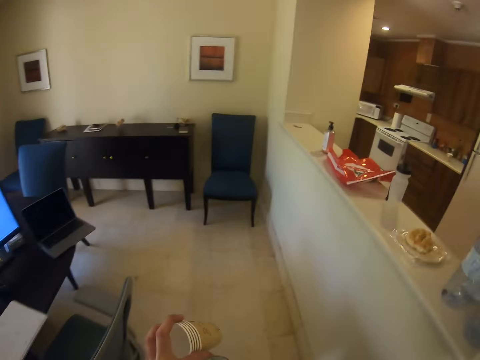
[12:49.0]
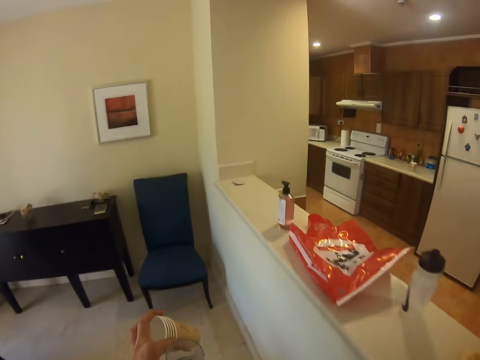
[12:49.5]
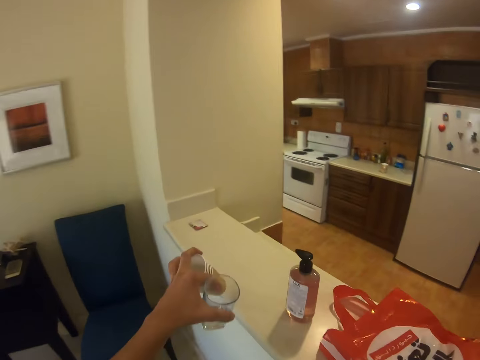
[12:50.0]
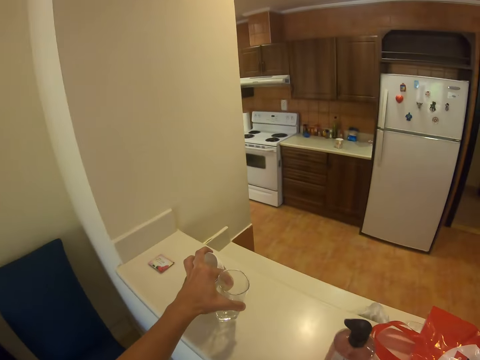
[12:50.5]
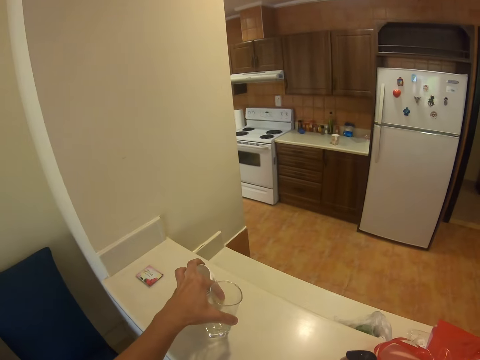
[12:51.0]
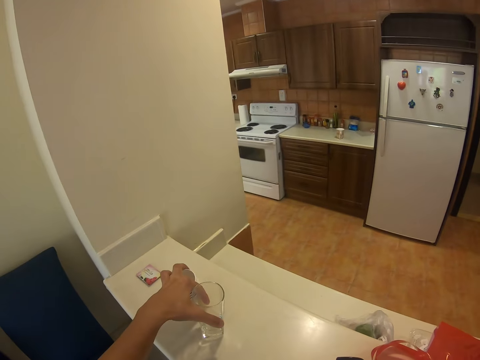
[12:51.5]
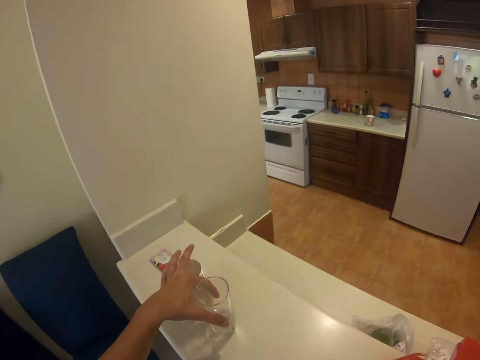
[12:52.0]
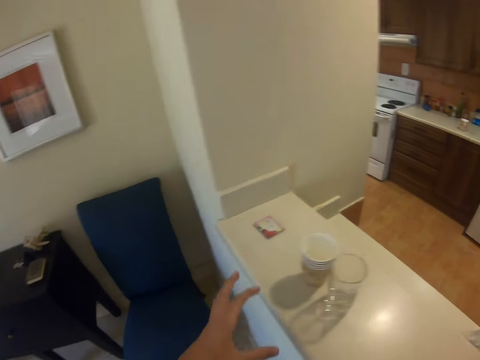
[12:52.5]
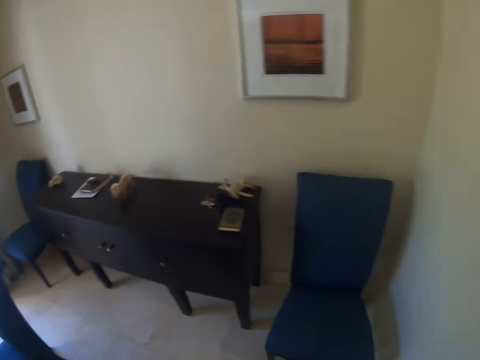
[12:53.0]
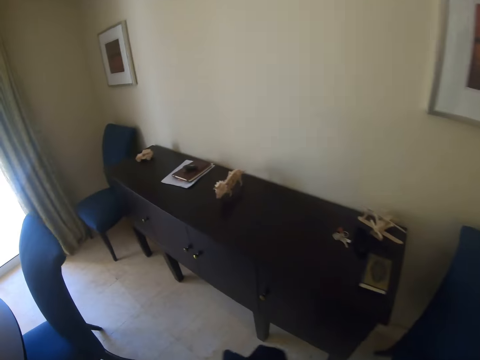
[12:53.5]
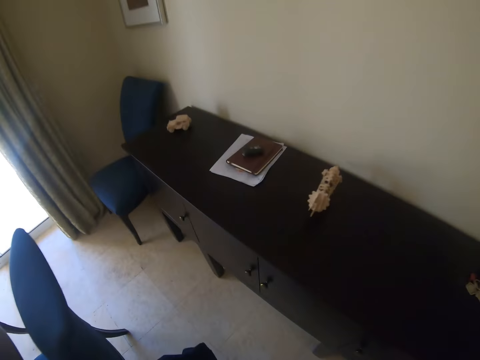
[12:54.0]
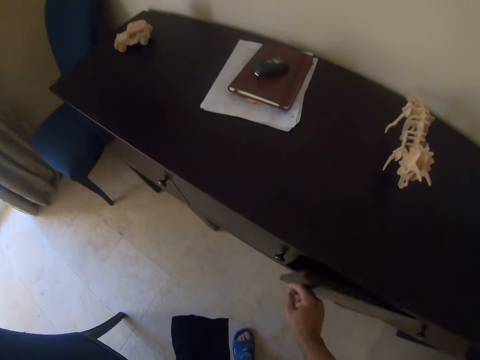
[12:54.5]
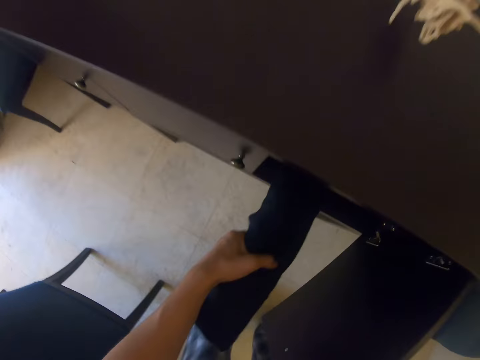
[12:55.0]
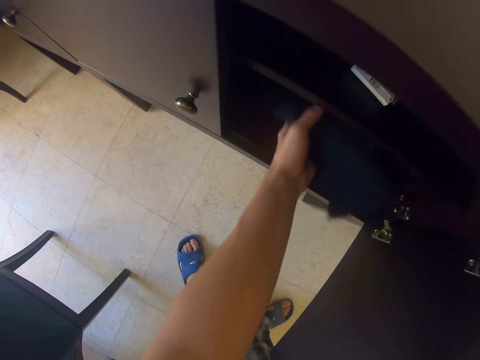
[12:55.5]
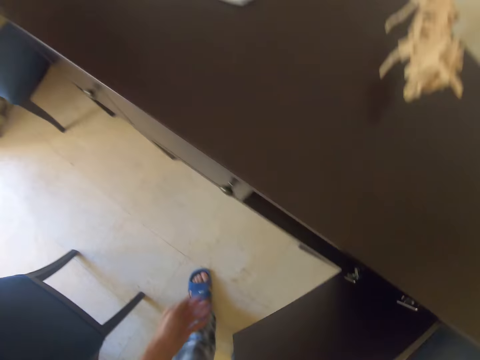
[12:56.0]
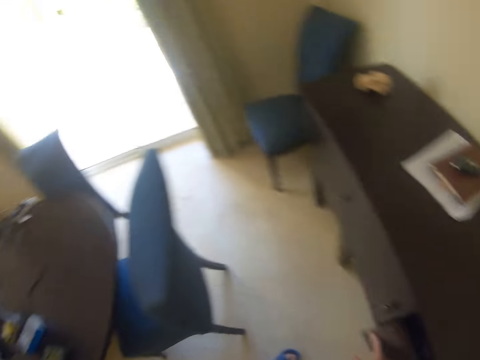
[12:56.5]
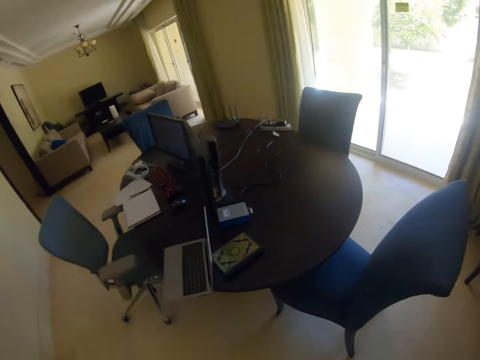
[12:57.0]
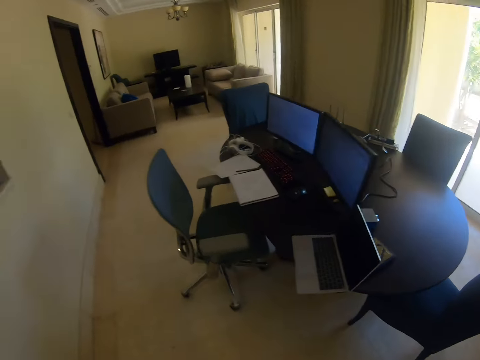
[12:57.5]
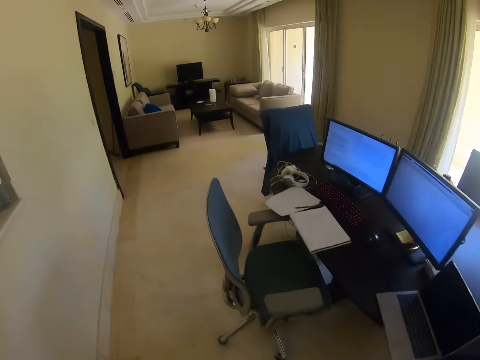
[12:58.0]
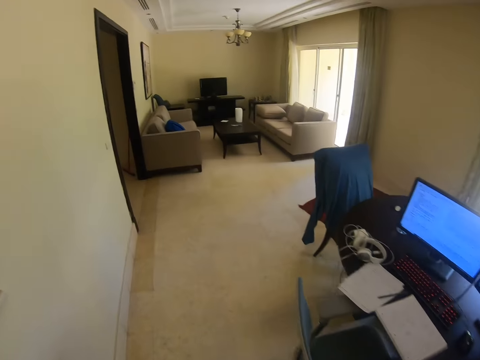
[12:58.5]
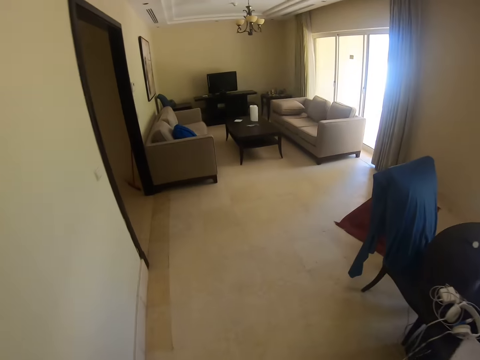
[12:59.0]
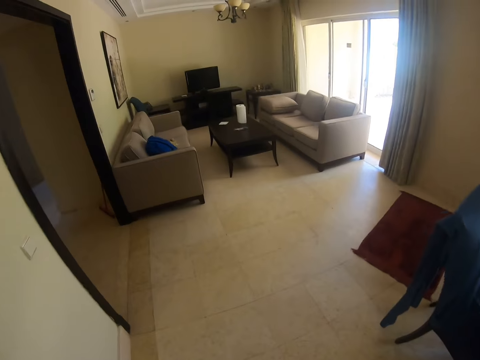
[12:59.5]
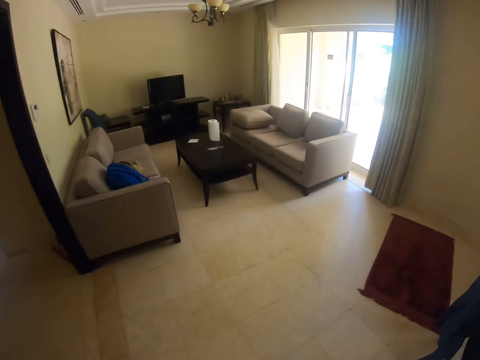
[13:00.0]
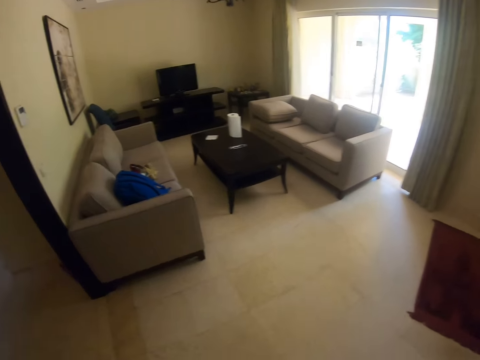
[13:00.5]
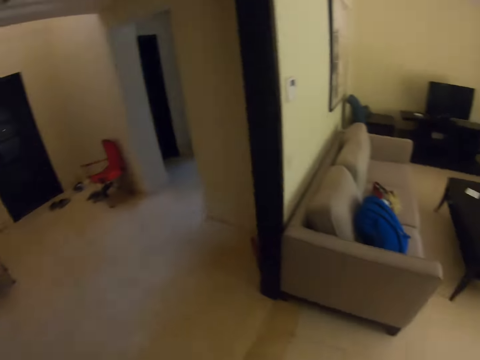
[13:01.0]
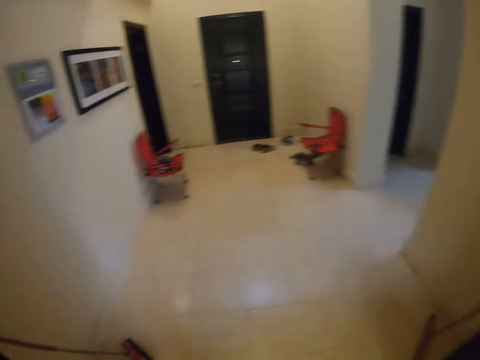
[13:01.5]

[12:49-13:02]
The camera wearer puts the glasses on the wall or the bench. They walk around in the house. They open the drawer or cabinet door. They put the shopping bag in the drawer. They close the drawer. They walk around in the house.

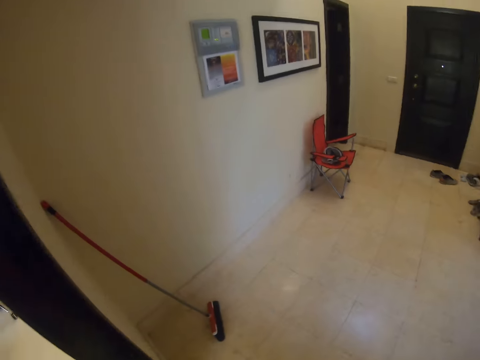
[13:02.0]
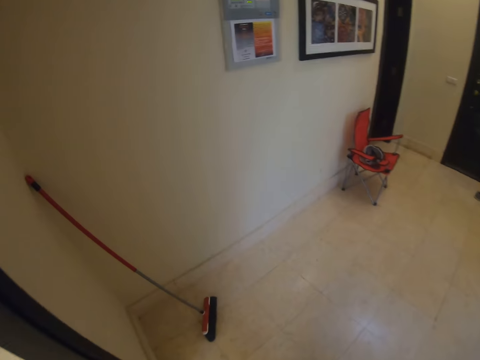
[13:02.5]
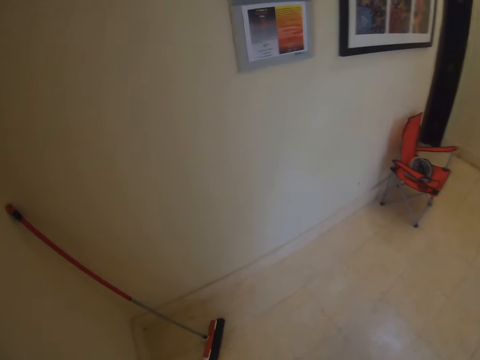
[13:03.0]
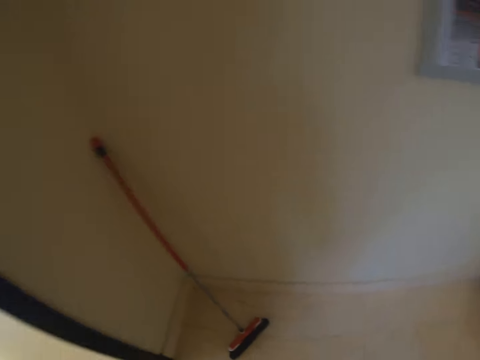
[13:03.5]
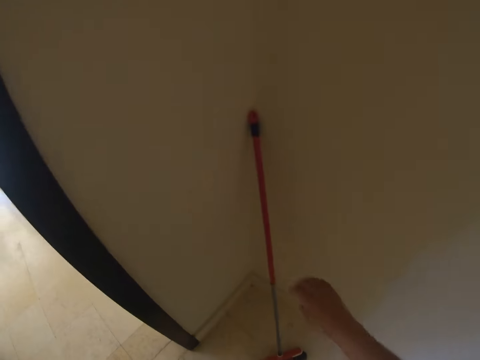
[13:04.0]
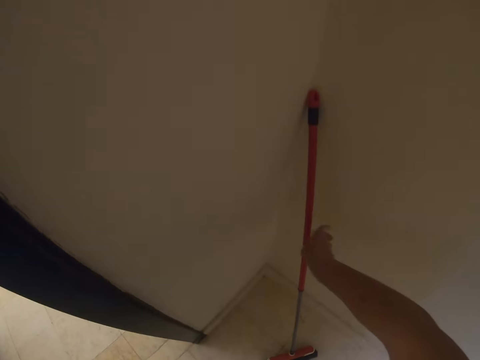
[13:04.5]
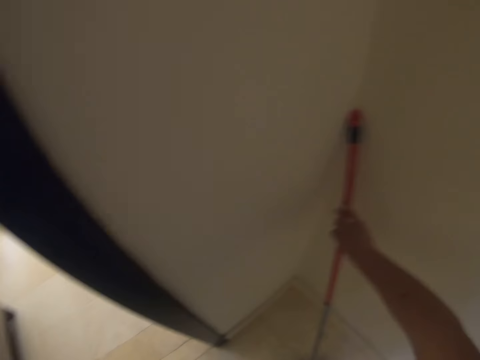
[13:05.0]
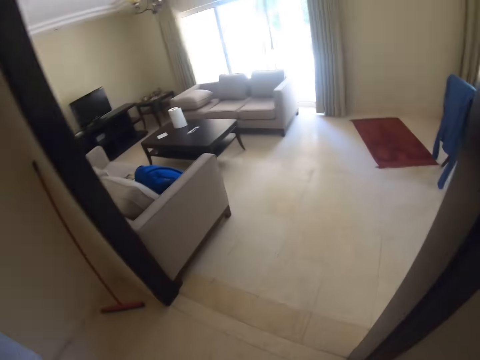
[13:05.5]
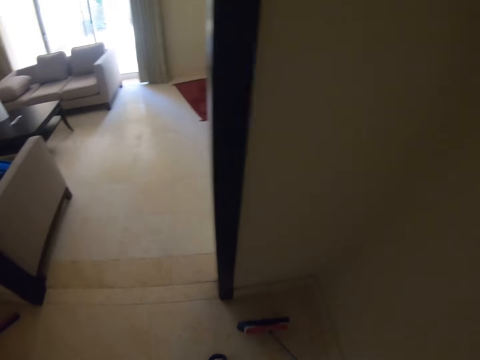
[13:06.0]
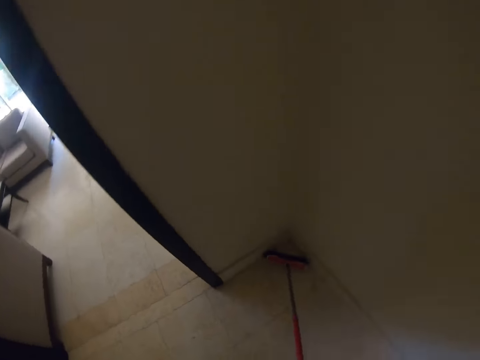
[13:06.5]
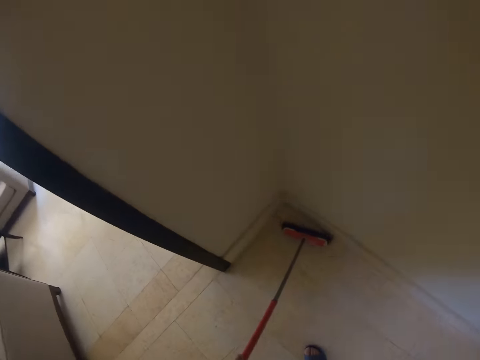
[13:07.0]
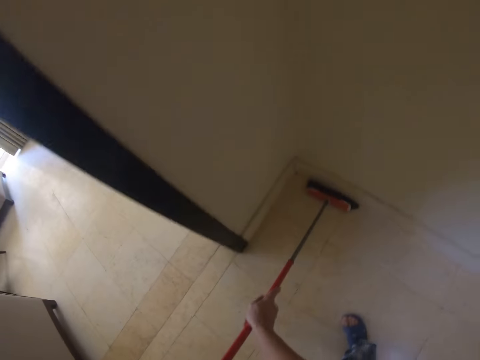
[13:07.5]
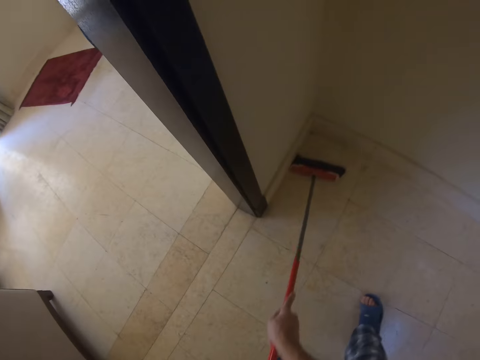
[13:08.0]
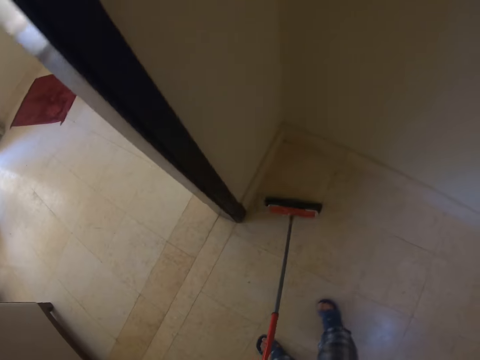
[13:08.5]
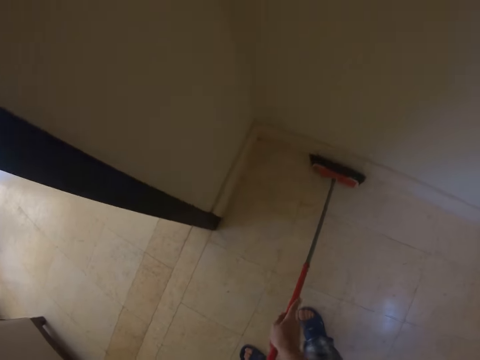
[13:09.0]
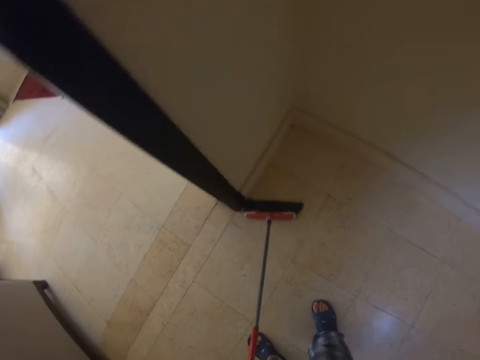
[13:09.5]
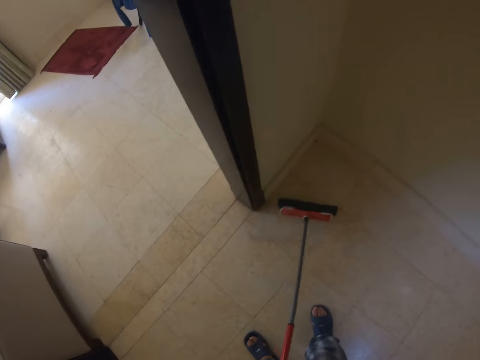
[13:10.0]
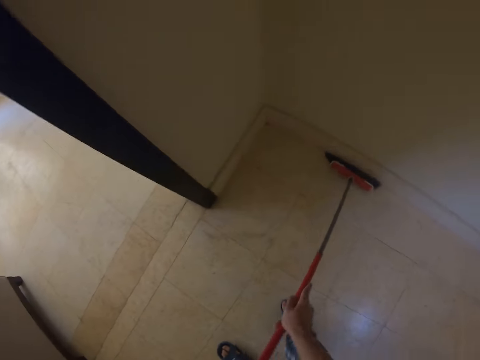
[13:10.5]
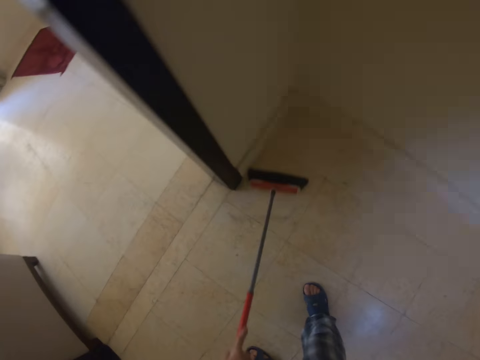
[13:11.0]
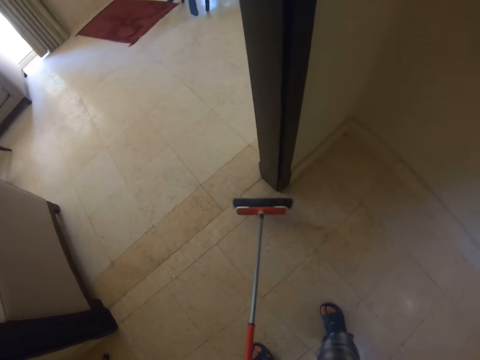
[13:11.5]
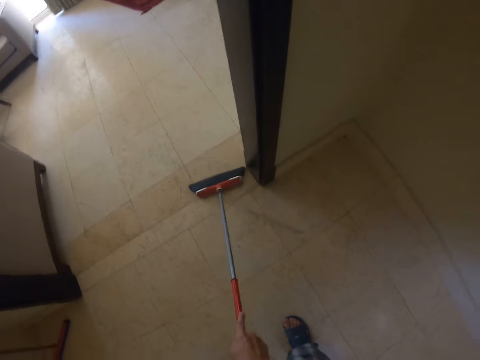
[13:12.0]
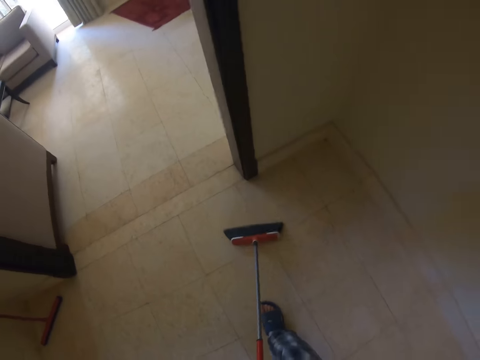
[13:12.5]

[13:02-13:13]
The camera wearer picks up the floor brush from the wall. They walk around in the house. They sweep the floor with the floor brush.

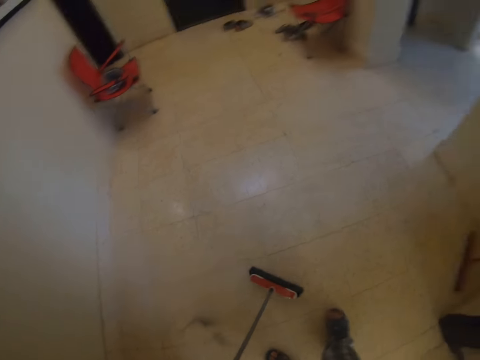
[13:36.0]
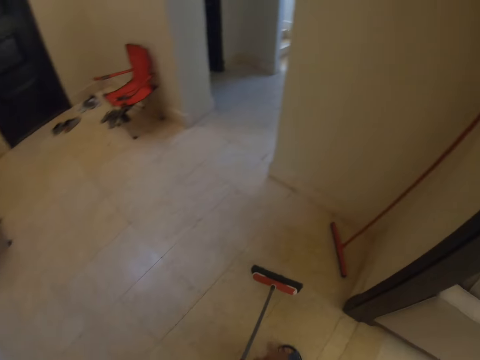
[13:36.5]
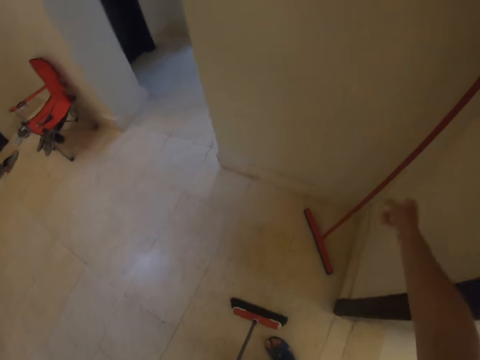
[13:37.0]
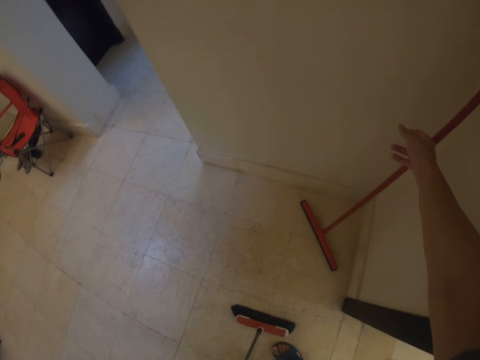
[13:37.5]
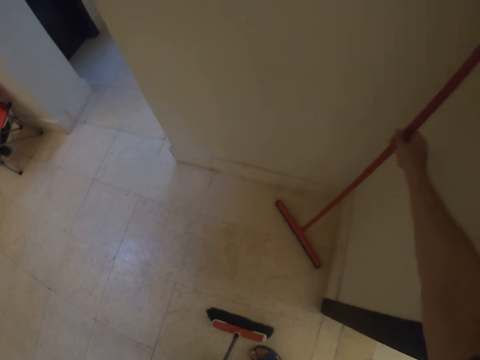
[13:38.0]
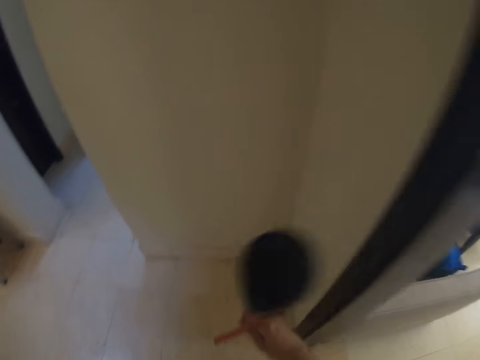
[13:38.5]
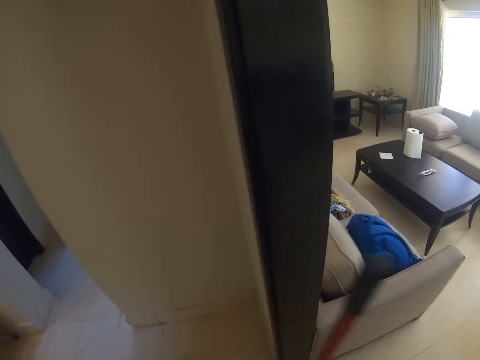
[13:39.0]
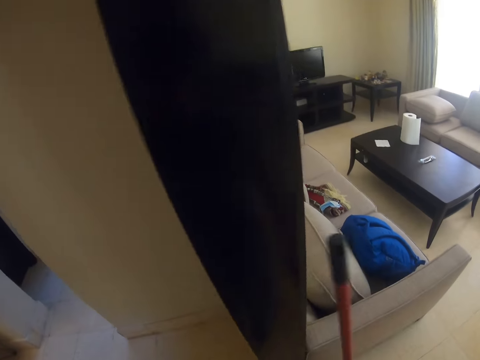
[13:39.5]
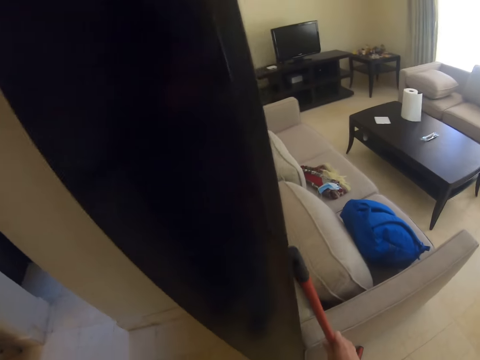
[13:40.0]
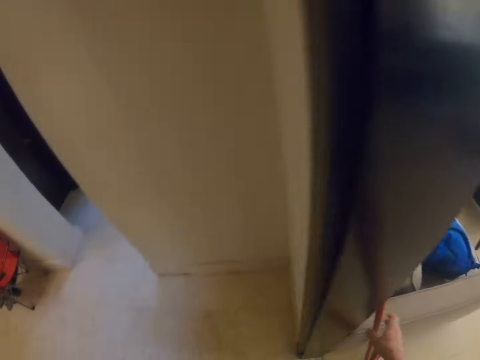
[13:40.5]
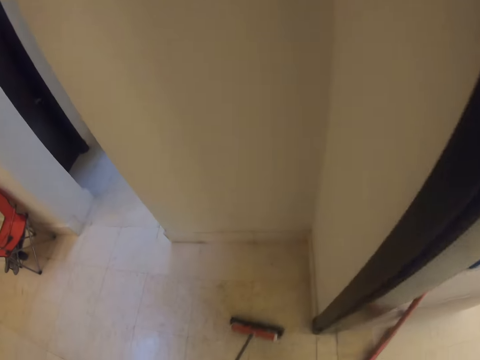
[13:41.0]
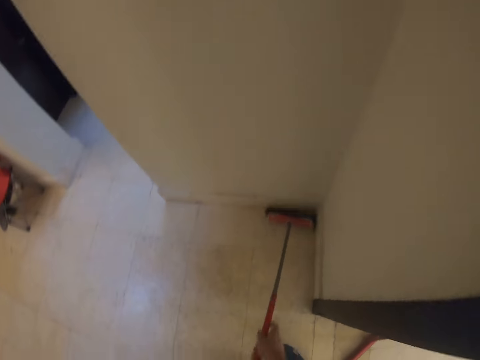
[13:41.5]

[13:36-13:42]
The camera wearer picks up a floor brush or floor squeezer from the wall. They lean the floor brush on the chair or couch.
